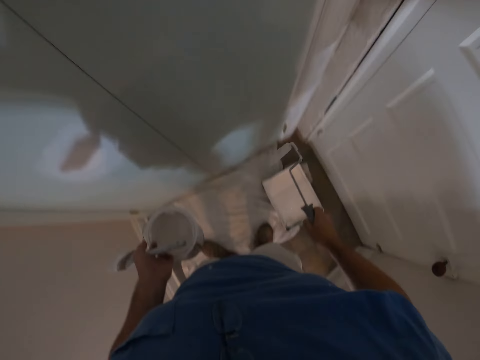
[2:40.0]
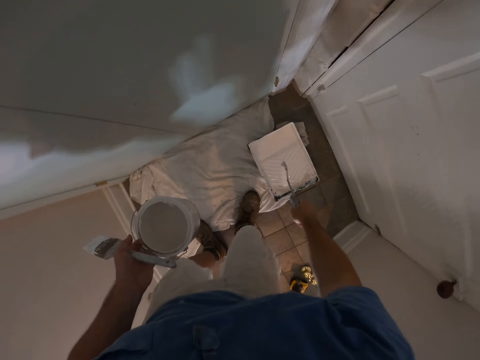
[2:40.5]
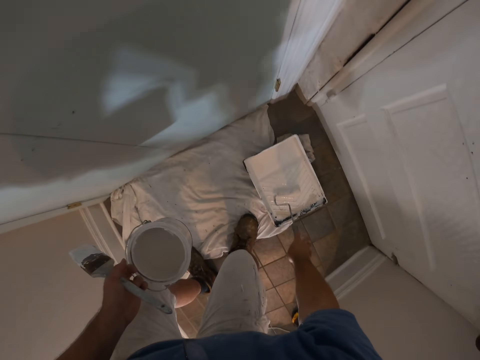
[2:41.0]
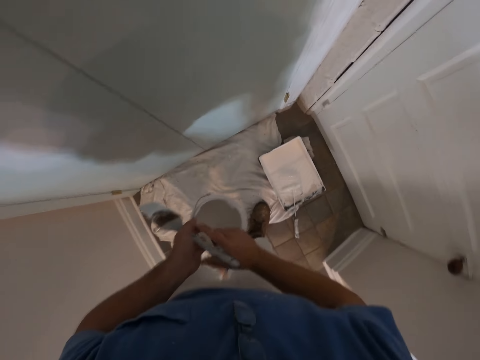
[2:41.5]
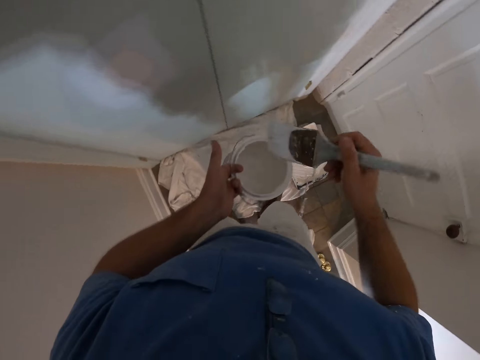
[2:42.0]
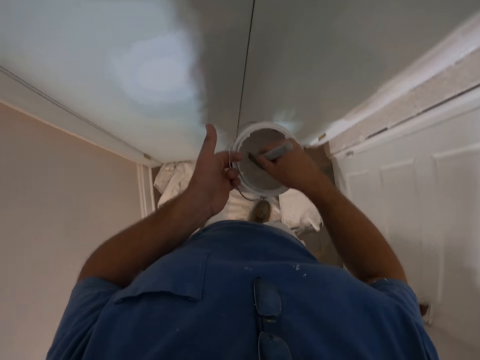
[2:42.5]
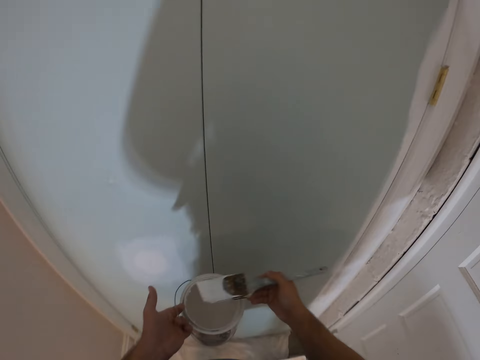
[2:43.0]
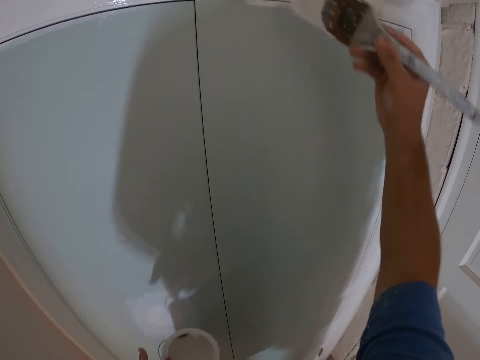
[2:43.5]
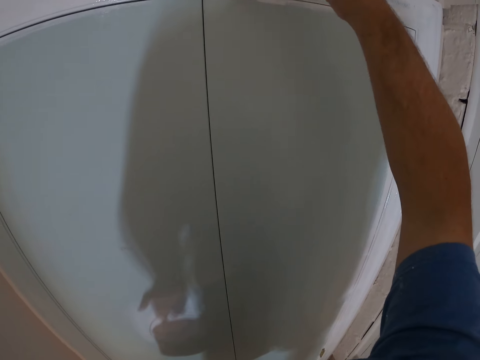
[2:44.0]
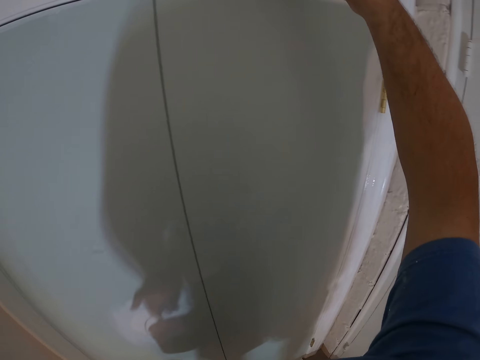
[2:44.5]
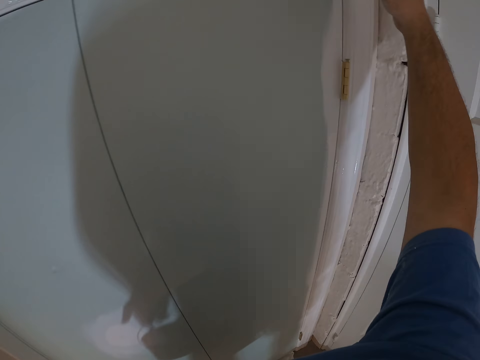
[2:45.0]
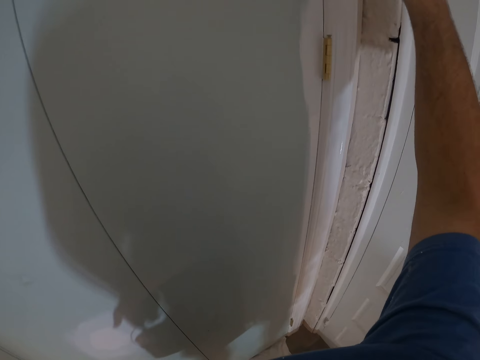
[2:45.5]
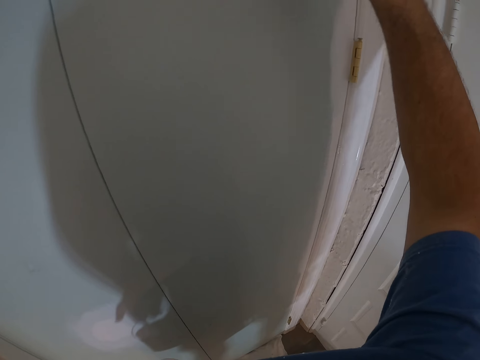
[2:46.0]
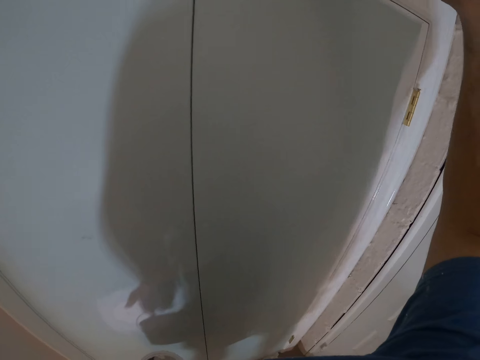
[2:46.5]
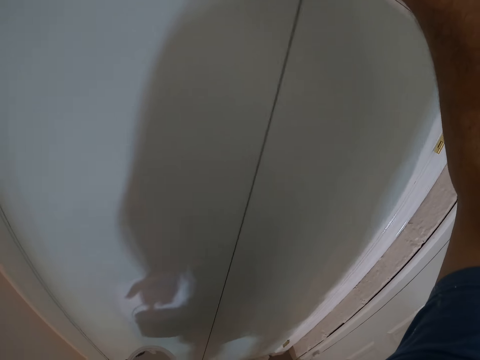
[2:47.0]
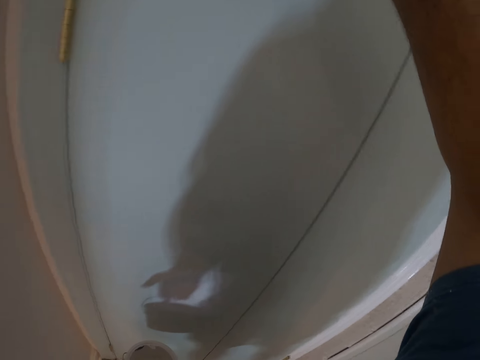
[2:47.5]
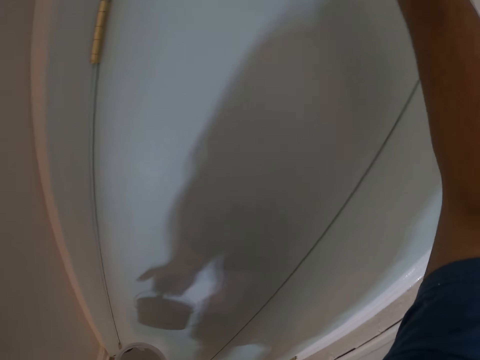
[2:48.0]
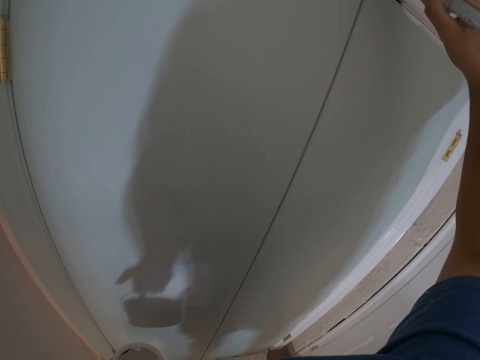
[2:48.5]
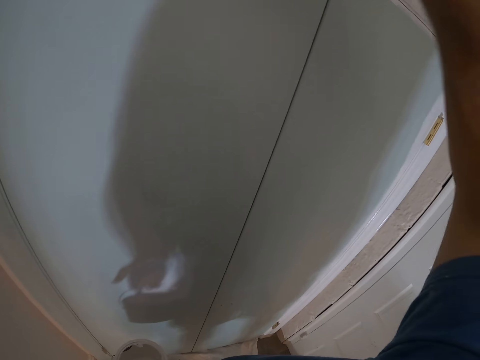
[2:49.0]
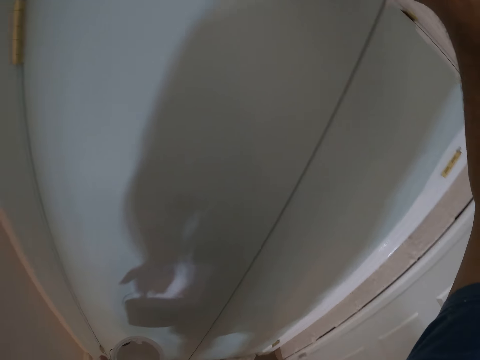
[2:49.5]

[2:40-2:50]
The camera wearer drops the paint roller on the tray. He passes the paint brush to his right hand. He scoops up paint with the paint brush from the paint can. He paints the door frame with the paint brush.

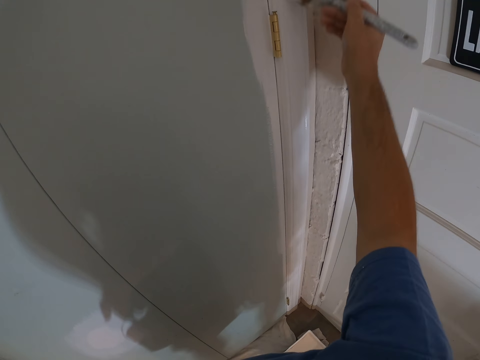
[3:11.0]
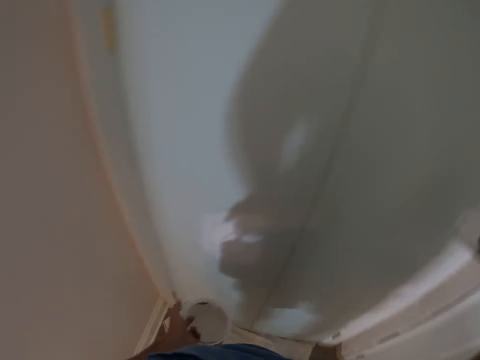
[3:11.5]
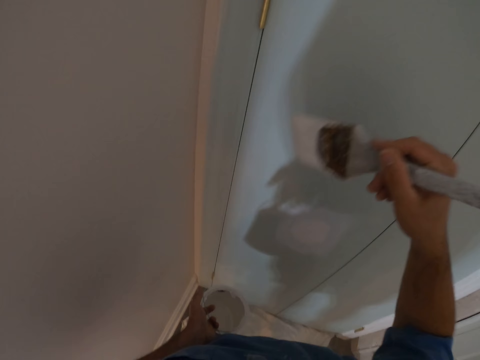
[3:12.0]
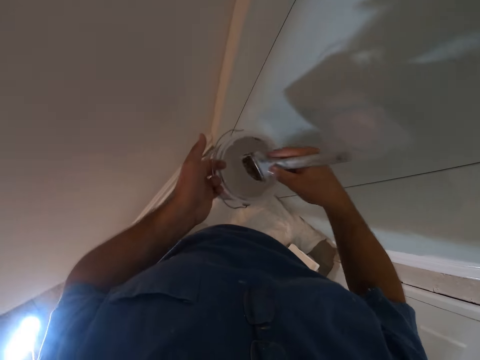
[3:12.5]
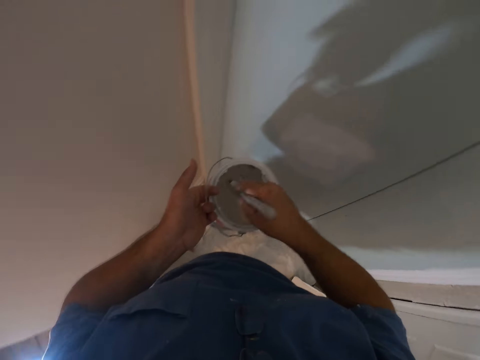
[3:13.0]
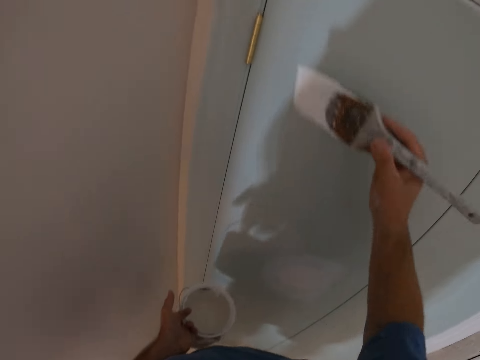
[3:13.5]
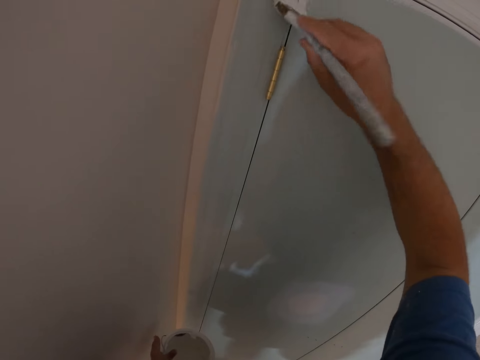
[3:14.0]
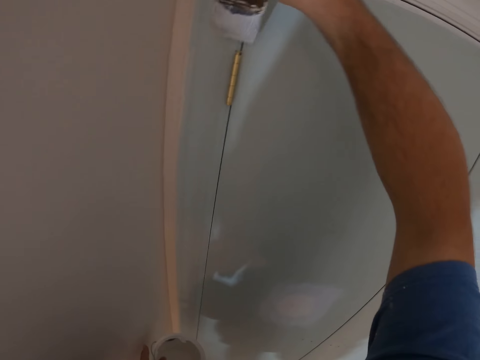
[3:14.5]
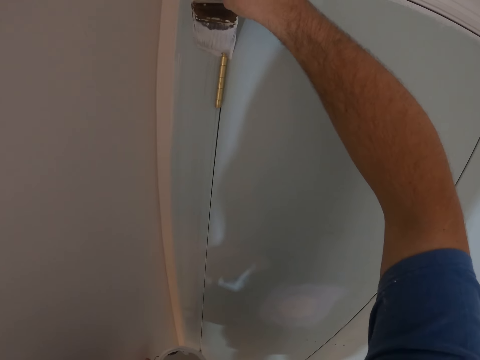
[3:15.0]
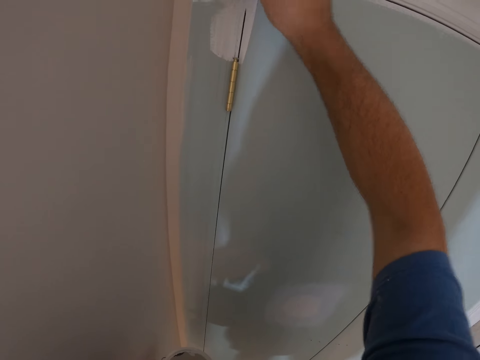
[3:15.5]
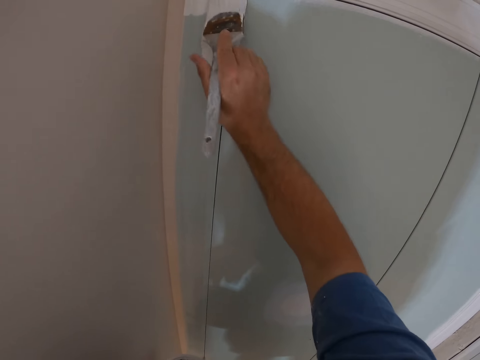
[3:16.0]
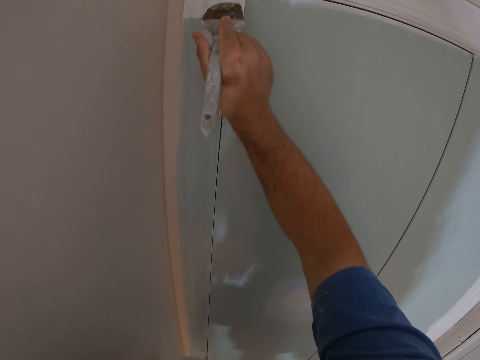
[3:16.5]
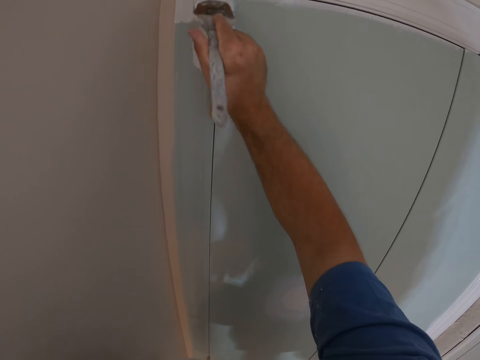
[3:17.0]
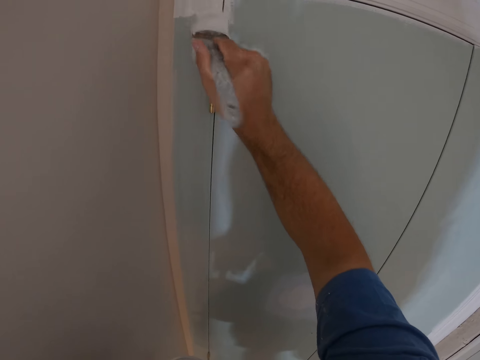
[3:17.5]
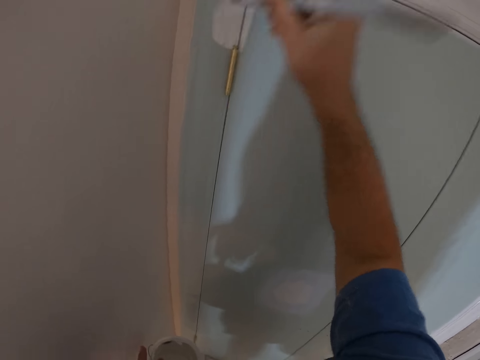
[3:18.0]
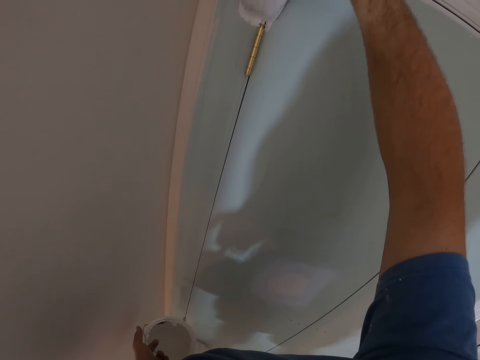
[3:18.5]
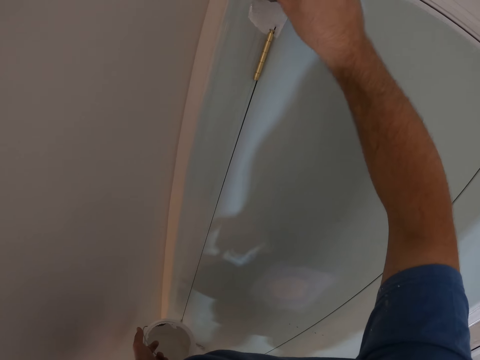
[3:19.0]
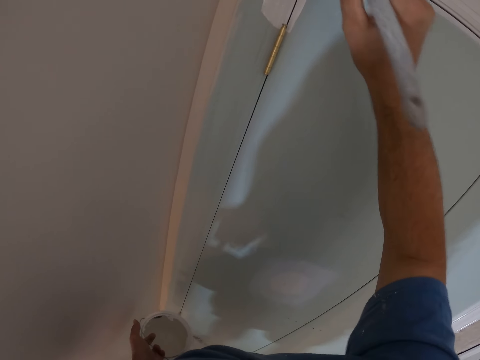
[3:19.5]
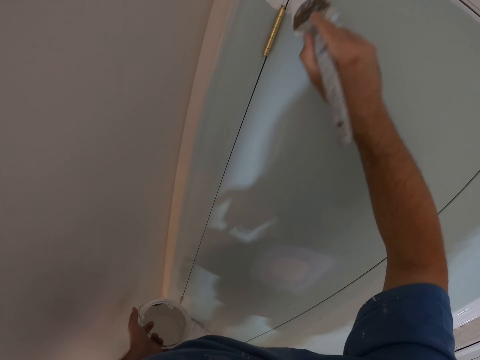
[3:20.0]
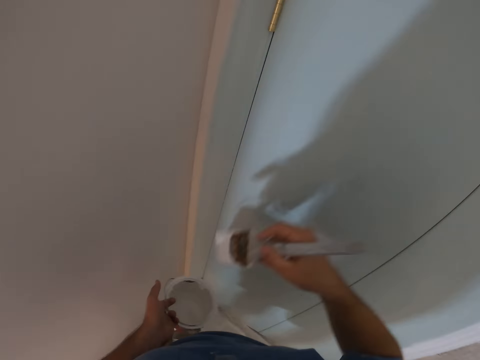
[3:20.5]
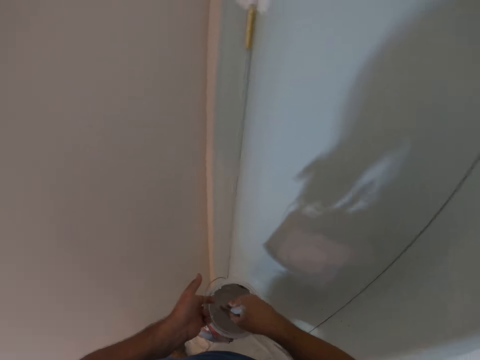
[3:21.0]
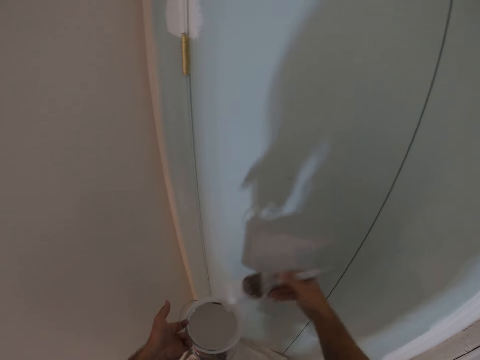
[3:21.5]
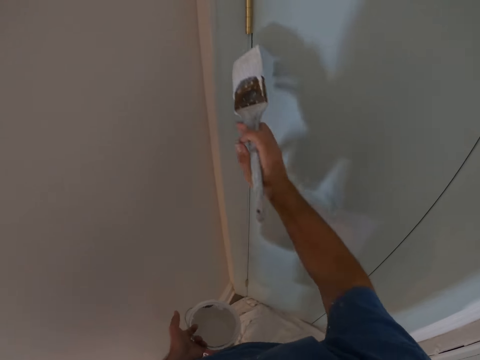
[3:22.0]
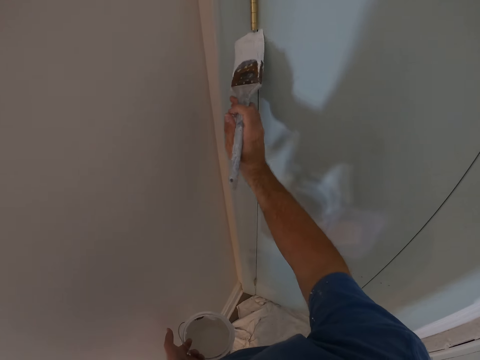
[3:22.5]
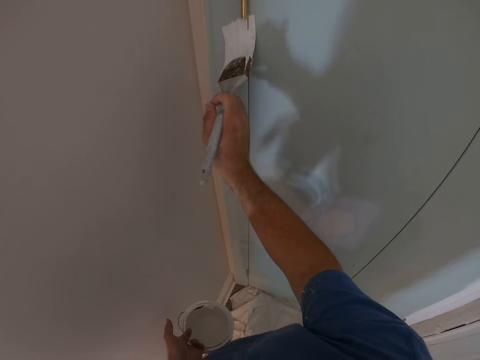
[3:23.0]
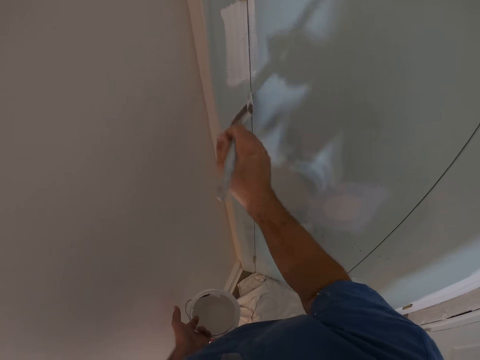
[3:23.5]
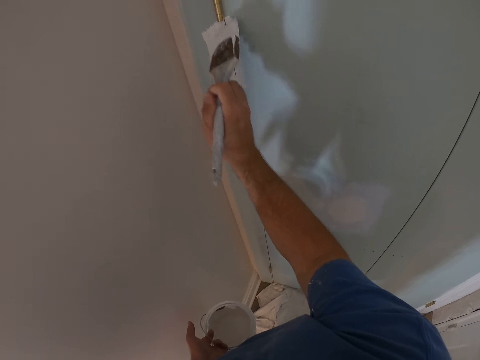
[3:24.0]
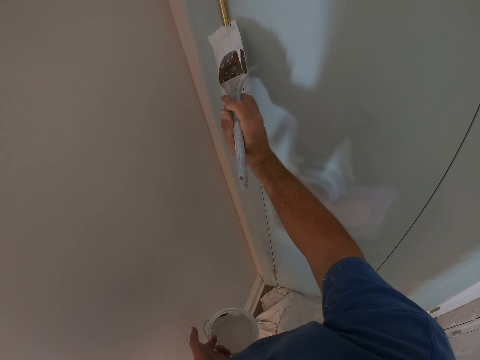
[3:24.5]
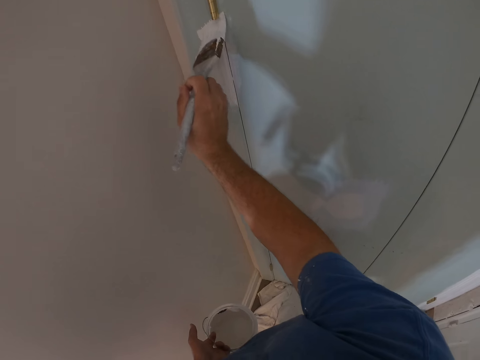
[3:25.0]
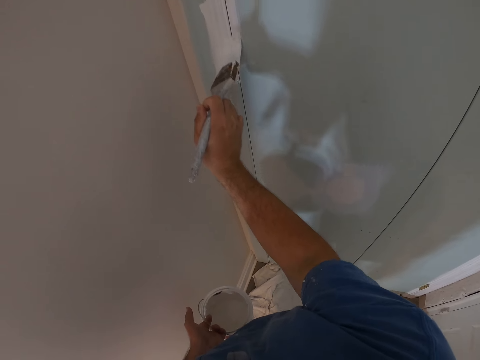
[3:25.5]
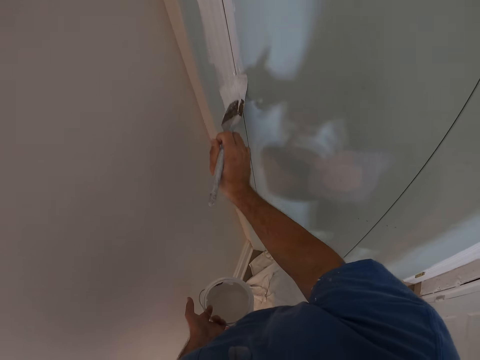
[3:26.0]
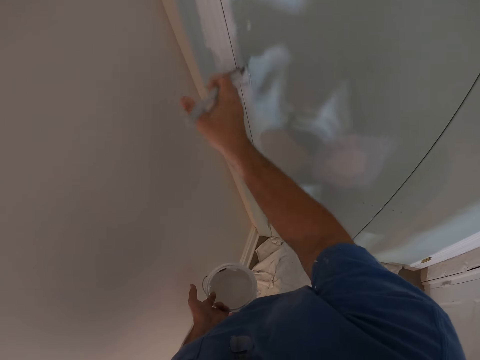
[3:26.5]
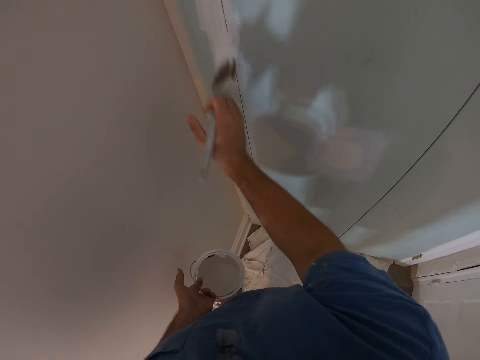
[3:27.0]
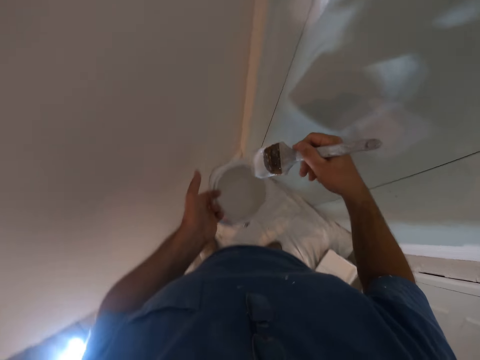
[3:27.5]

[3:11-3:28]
The camera wearer scoops up paint with the paint brush from the paint can. They paint the door frame with the paint brush. They scoop up paint with the paint brush from the paint can. They paint the frame with the paint brush.
